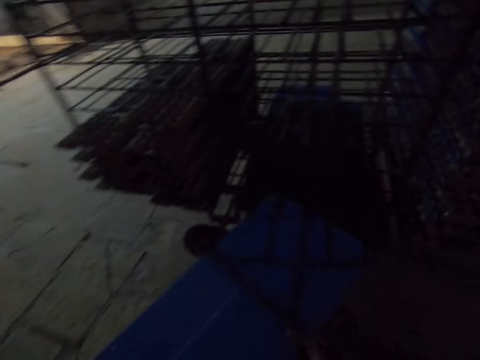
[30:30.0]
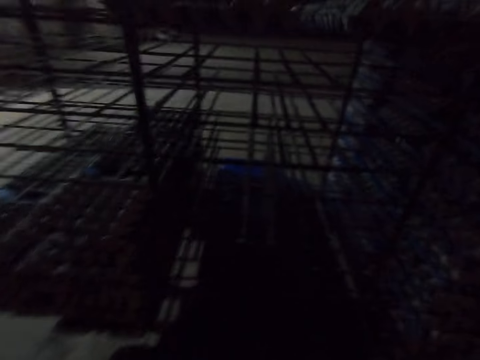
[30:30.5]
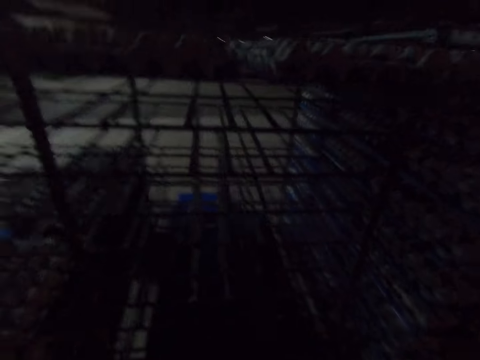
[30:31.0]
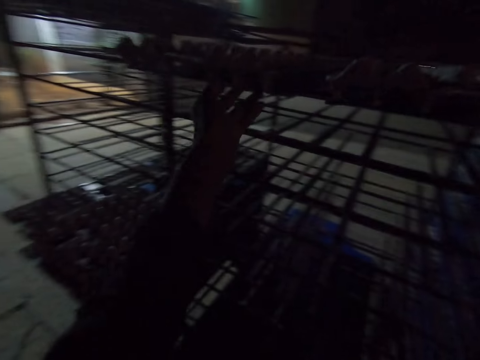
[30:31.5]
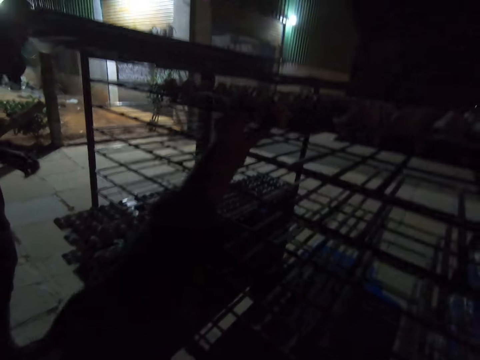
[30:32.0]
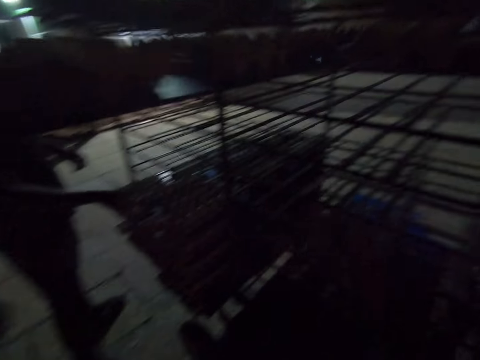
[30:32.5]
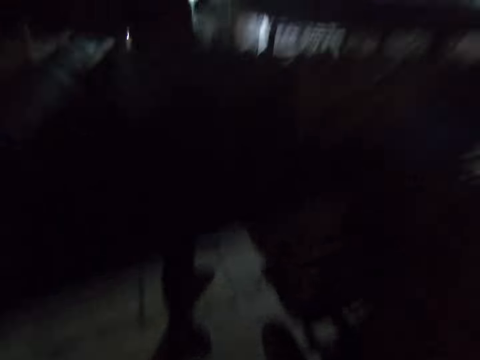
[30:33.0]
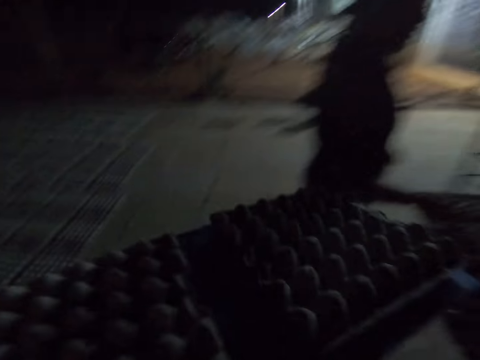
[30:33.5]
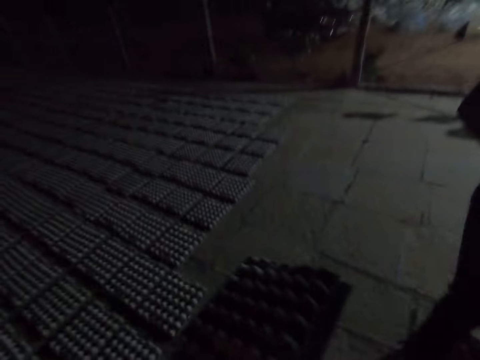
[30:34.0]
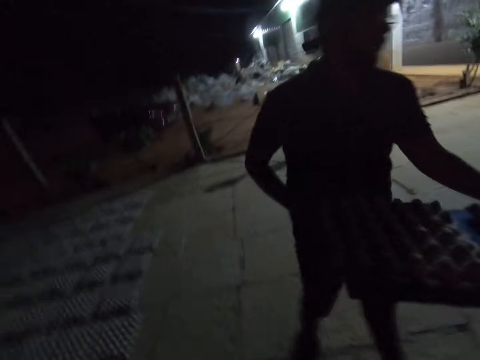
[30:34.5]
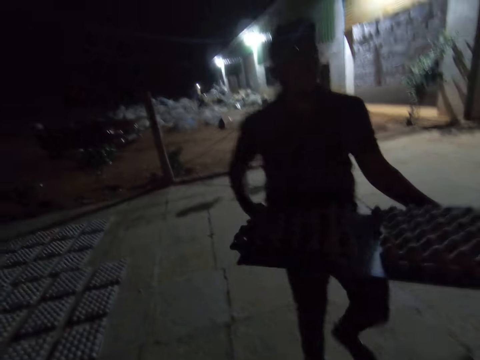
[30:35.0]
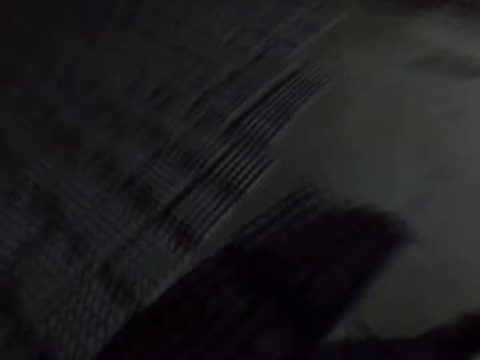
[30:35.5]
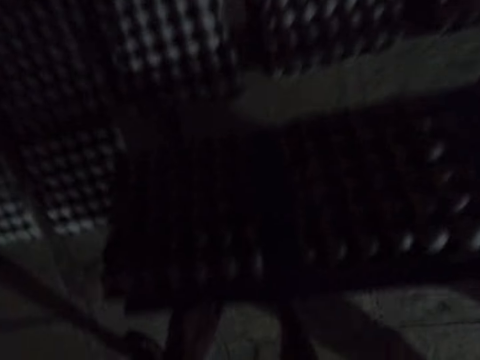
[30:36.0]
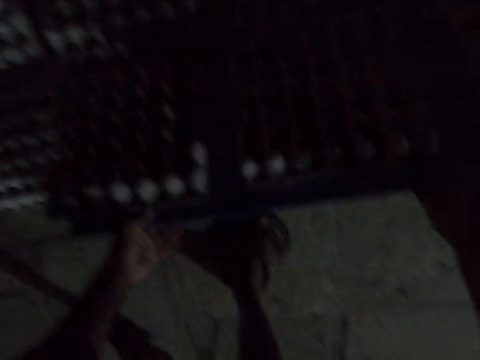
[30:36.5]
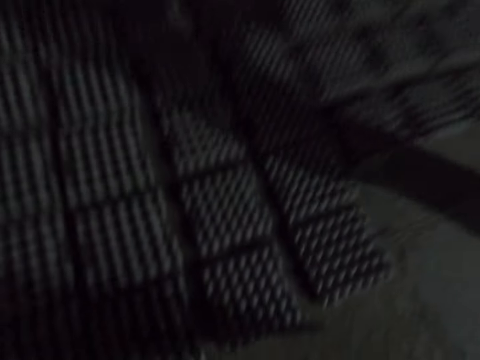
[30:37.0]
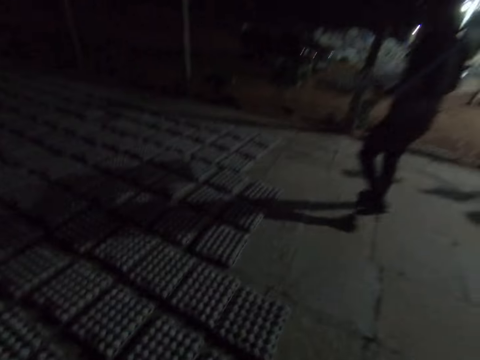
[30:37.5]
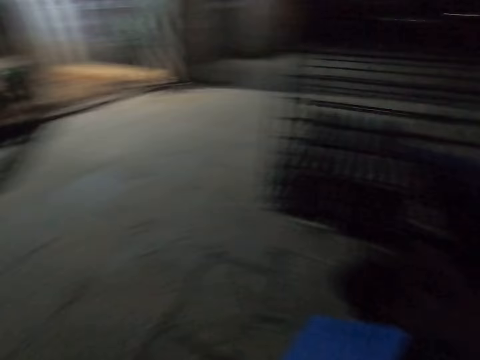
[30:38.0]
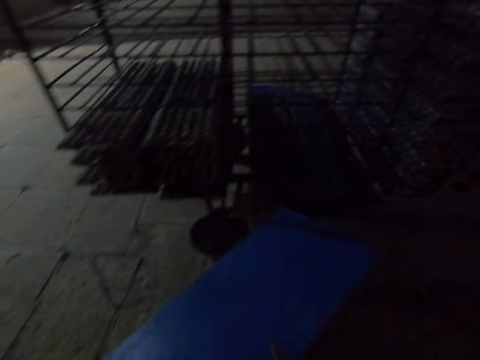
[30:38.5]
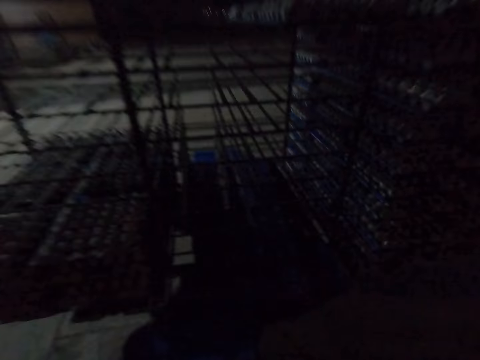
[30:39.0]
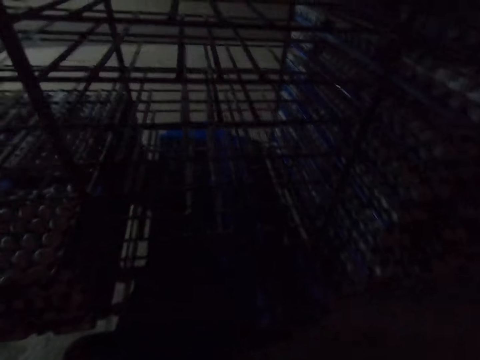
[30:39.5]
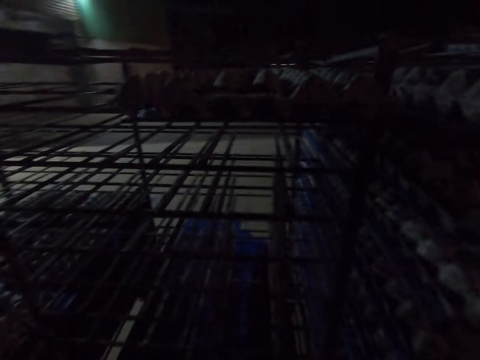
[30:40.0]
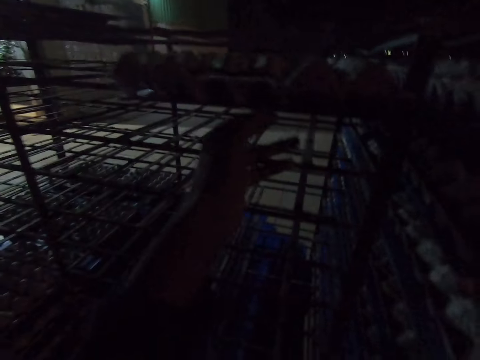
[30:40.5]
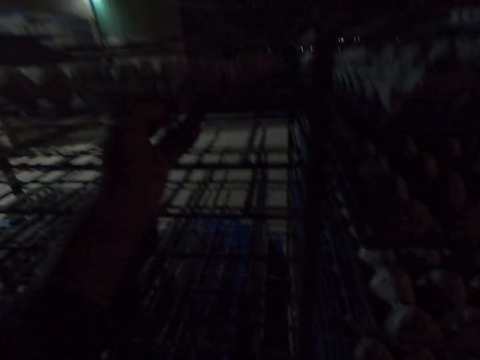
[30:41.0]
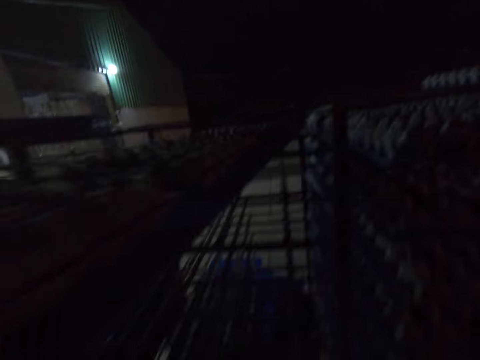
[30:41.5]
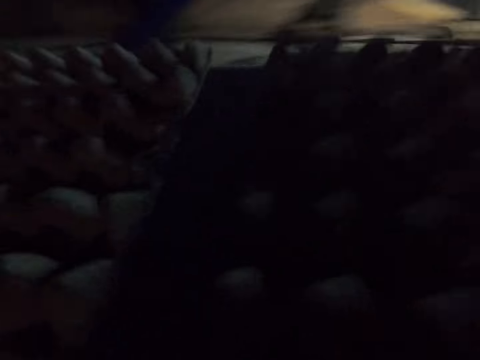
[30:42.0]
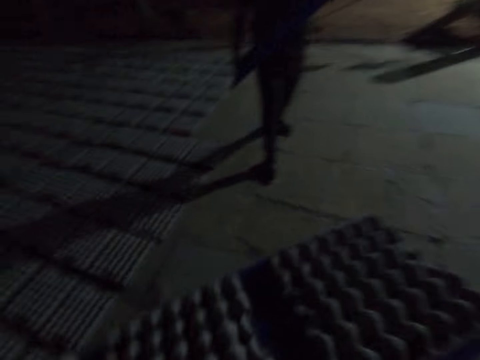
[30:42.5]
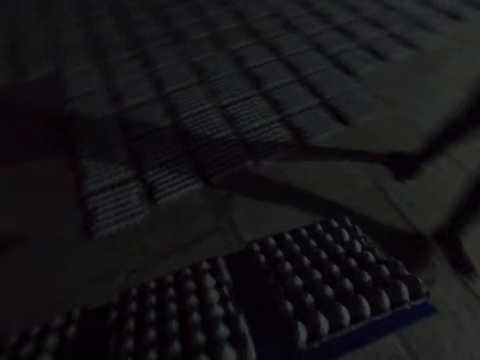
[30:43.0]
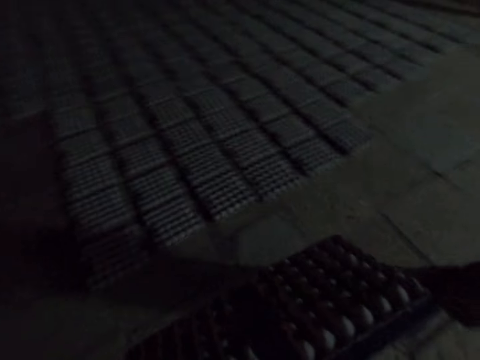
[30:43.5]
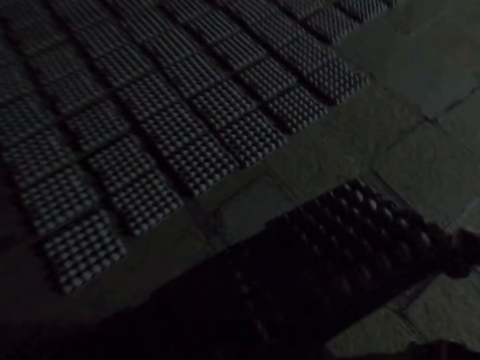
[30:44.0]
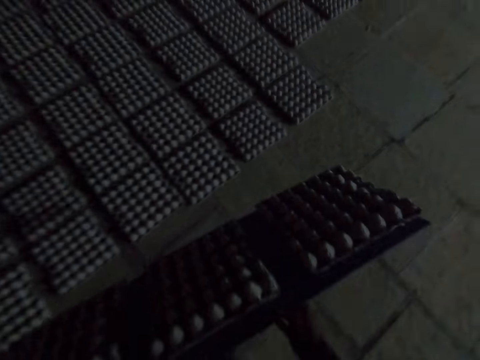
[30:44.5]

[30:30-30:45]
The camera wearer talks to a man and puts the egg crate carrier in the trolley. They pick up the egg crate carrier. The man talks to the camera wearer. The man drops a board and grabs egg trays. The camera wearer walks around and looks around. They talk to the man. The man walks around and carries the egg crate carrier. The camera wearer puts the egg crates down. They walk around, look around, and talk to the man. The man talks to the camera wearer. The camera wearer puts the egg crate carrier in the trolley. They pick up the egg crate carrier. They walk around and look around. The man talks to the camera wearer and walks around.

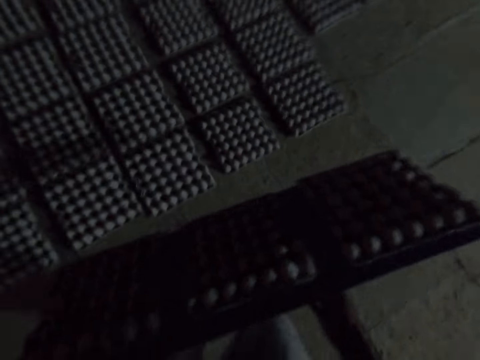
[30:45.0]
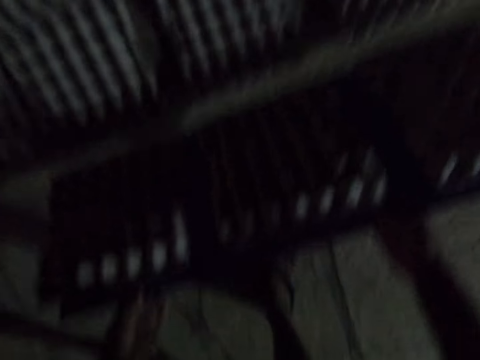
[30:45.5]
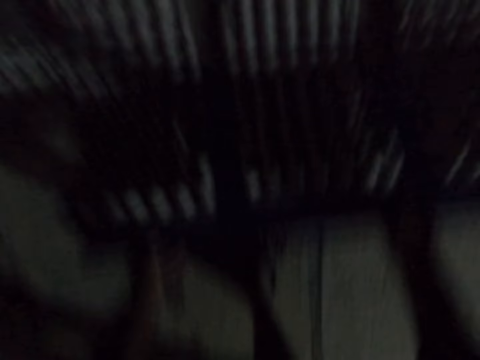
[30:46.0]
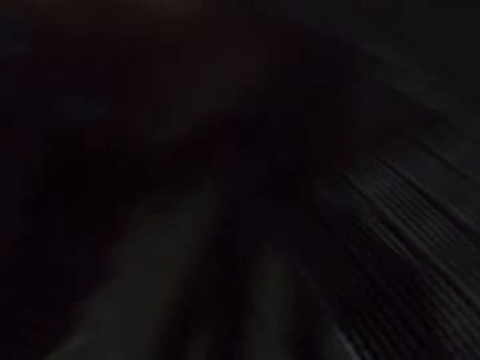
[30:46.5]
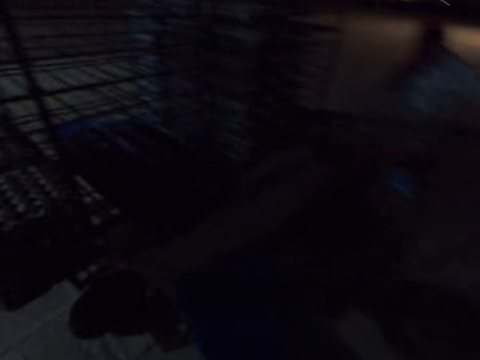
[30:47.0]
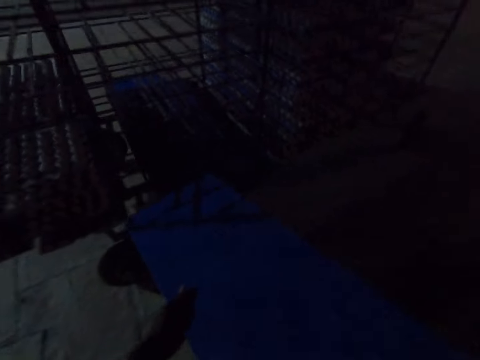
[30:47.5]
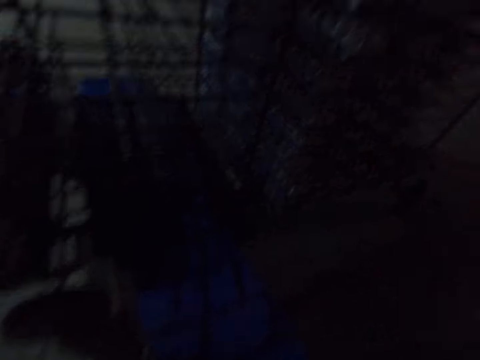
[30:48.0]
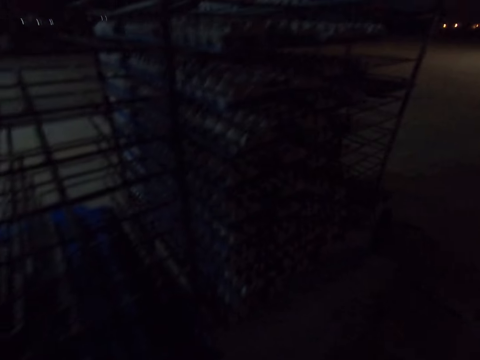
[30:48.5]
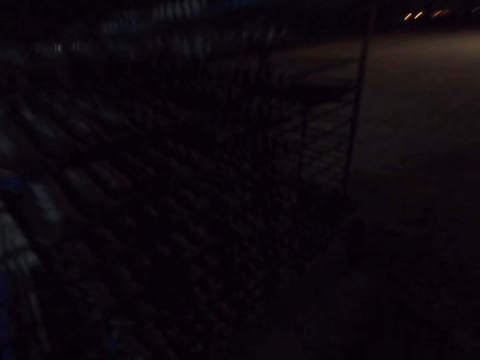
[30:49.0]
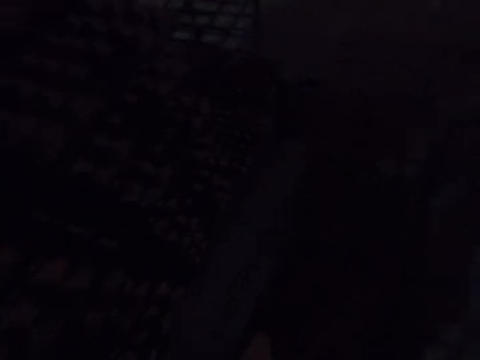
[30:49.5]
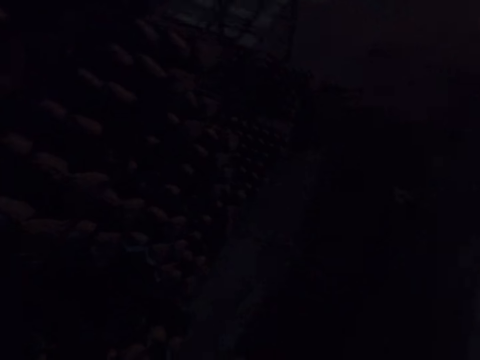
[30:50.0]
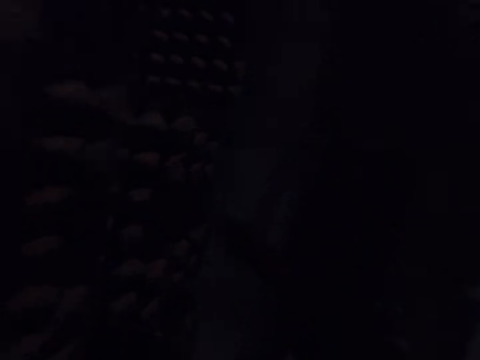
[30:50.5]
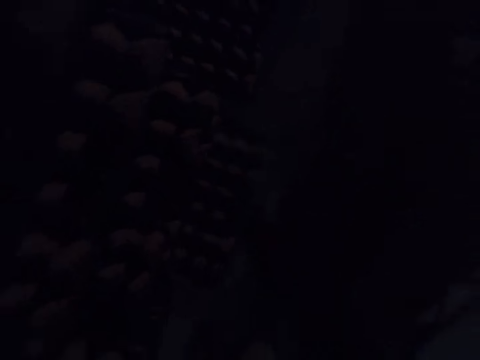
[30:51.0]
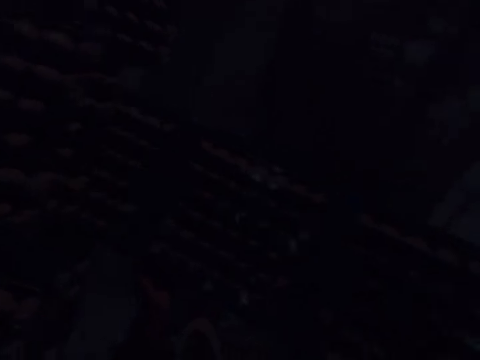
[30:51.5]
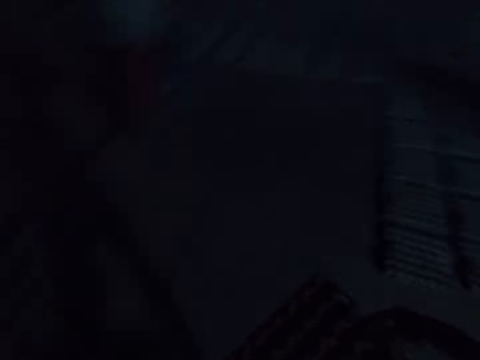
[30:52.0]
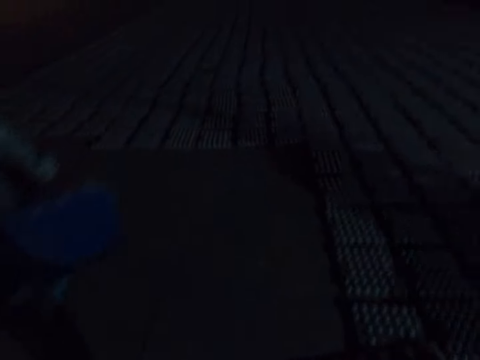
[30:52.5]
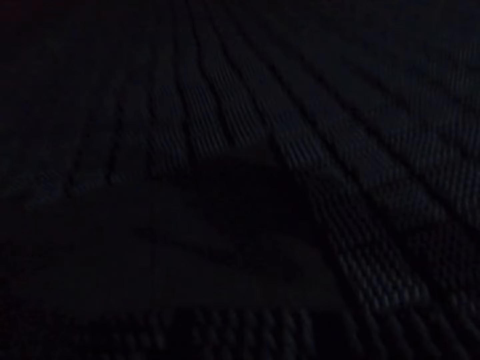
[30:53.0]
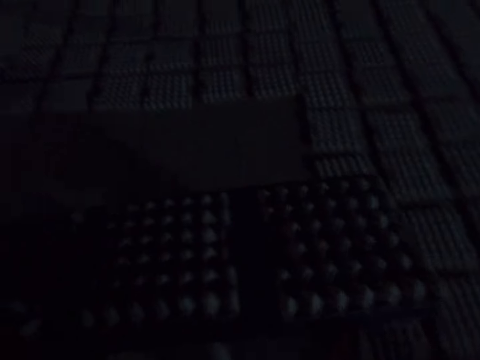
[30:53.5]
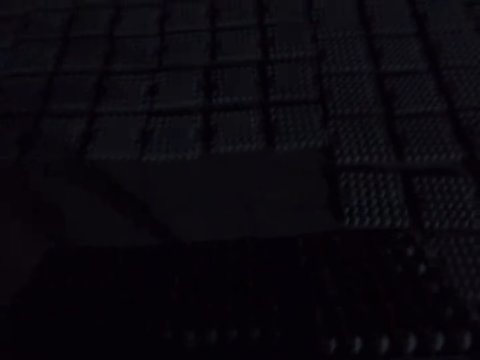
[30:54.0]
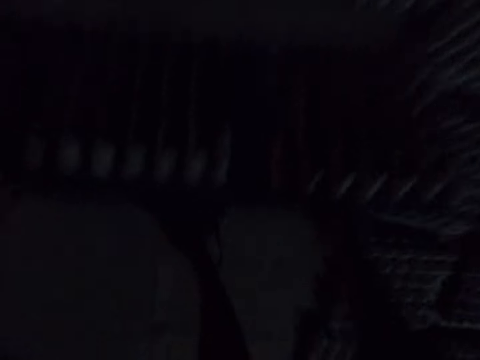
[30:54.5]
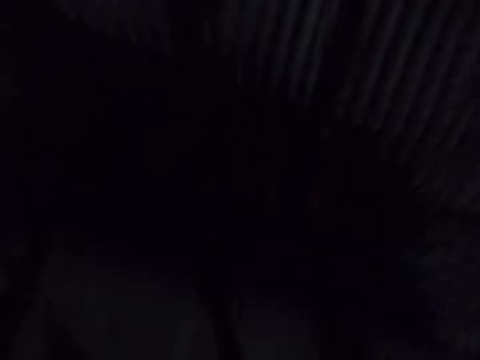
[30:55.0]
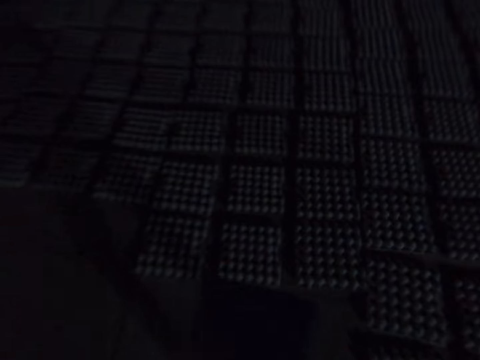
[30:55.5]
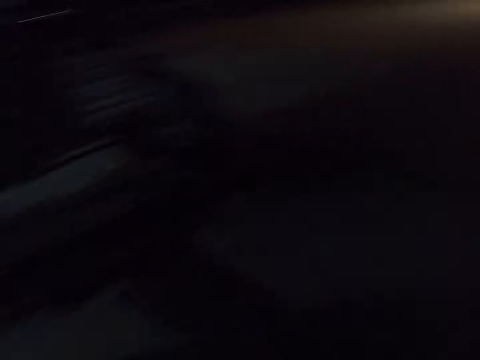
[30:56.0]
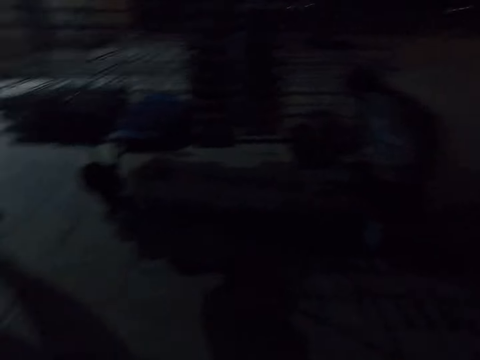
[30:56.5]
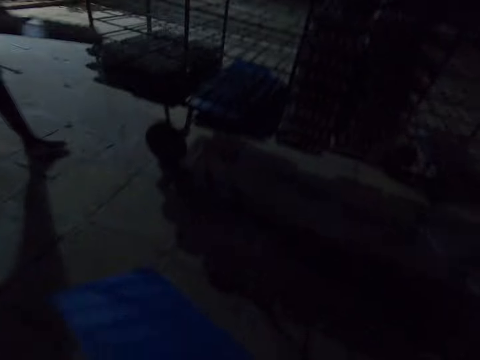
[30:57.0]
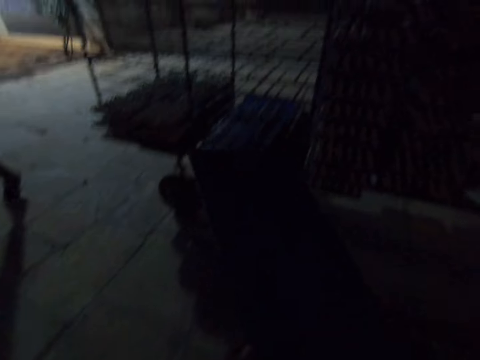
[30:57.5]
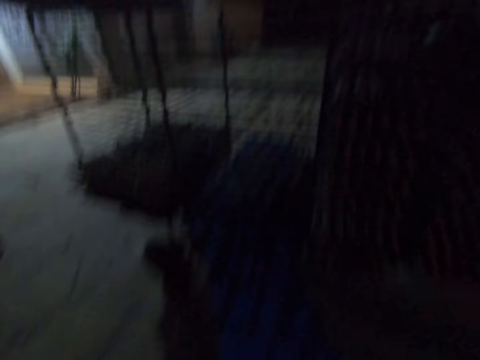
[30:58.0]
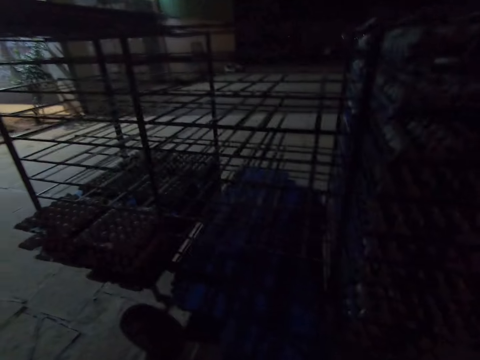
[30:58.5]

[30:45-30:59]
The camera wearer puts the egg crates down. They walk around, talk to a person, and look around. Another person walks around. The camera wearer puts the egg crate carrier in the trolley. They drop egg trays. They pick up the egg crate carrier. The first person talks to the camera wearer. The camera wearer walks around, looks around, and talks to the first person. They put the egg crates down. They walk around, look around, and talk to the first person. A man grabs the egg trays. The camera wearer drops a board.
